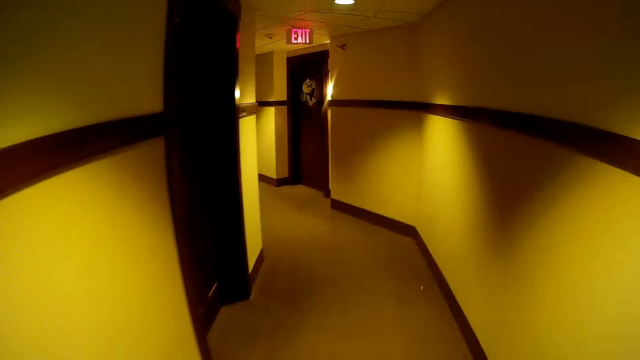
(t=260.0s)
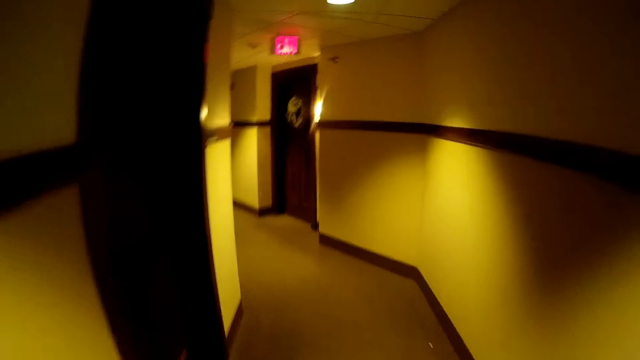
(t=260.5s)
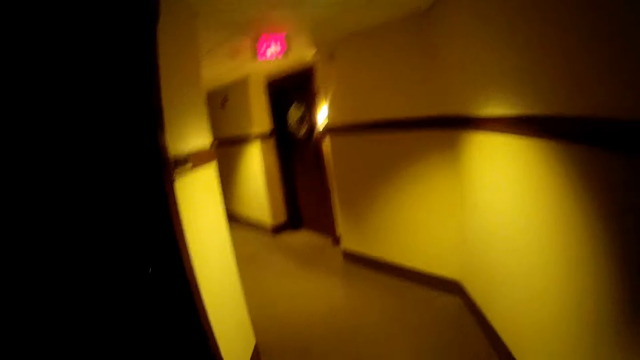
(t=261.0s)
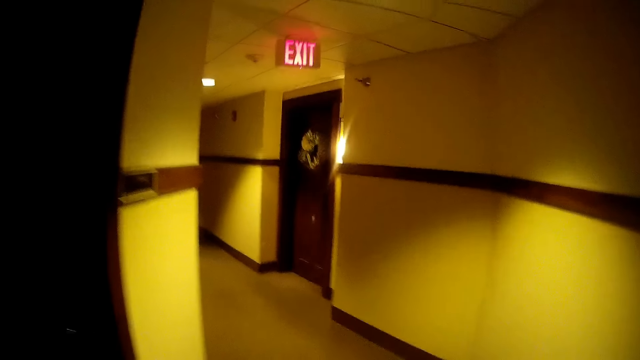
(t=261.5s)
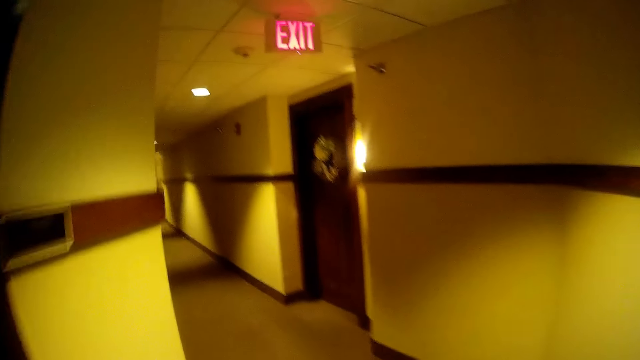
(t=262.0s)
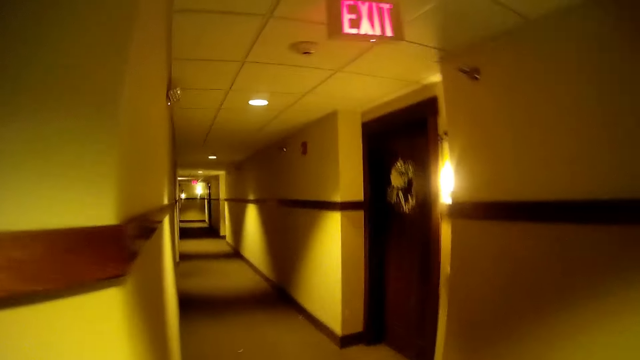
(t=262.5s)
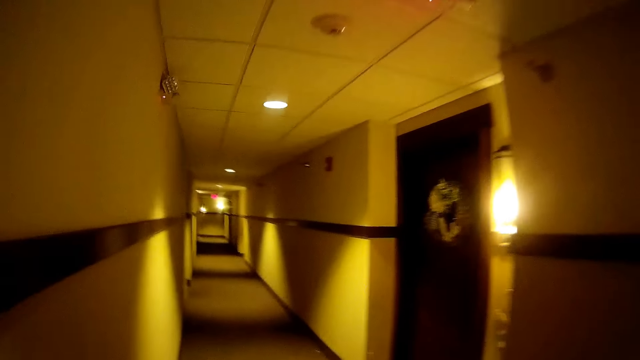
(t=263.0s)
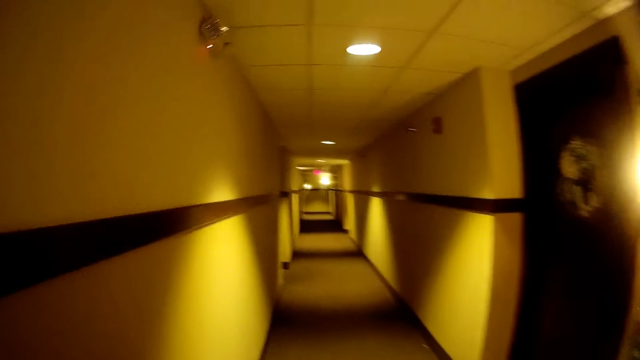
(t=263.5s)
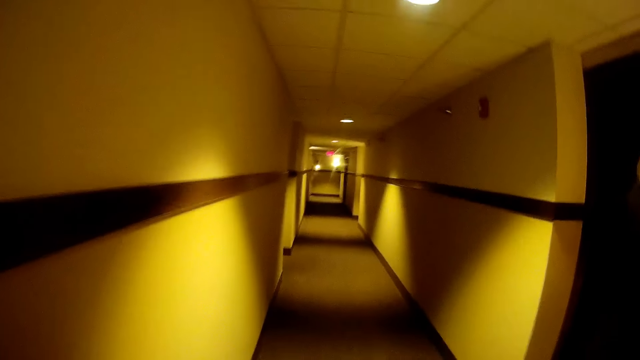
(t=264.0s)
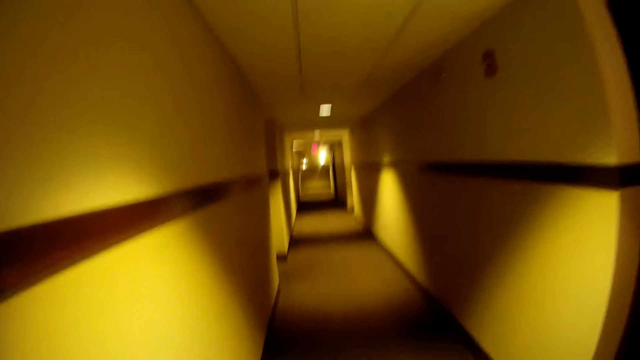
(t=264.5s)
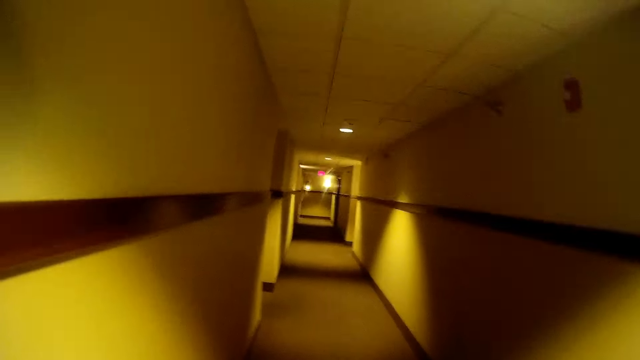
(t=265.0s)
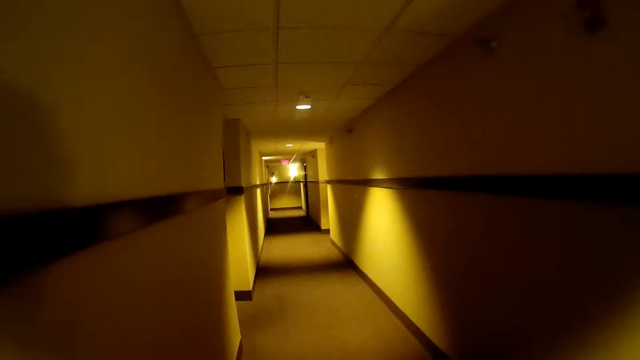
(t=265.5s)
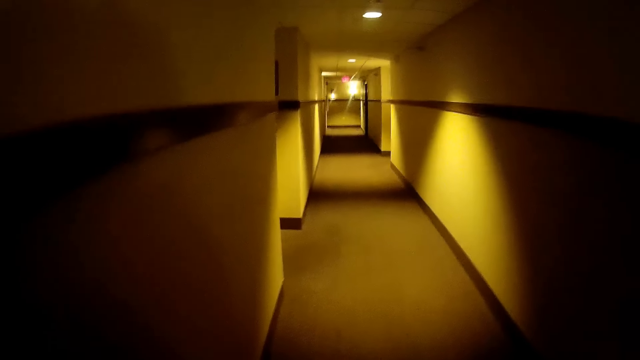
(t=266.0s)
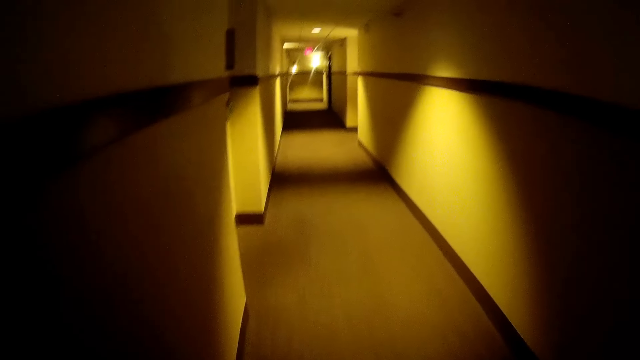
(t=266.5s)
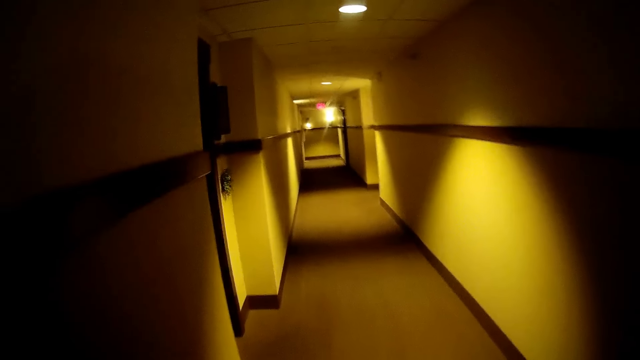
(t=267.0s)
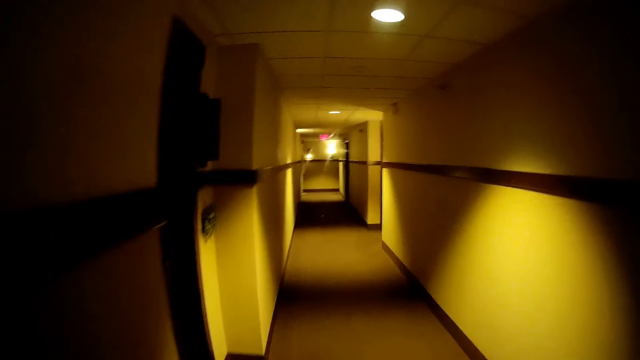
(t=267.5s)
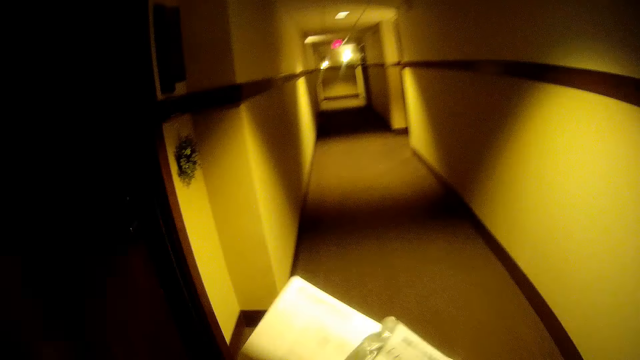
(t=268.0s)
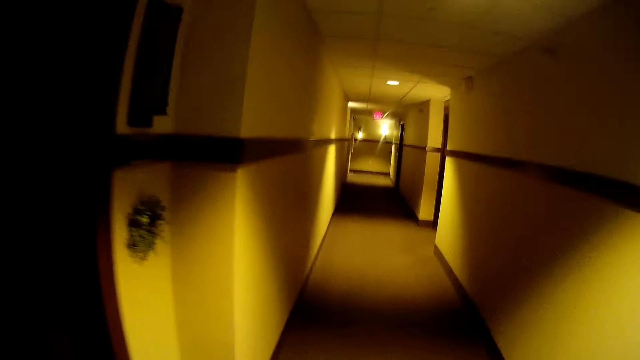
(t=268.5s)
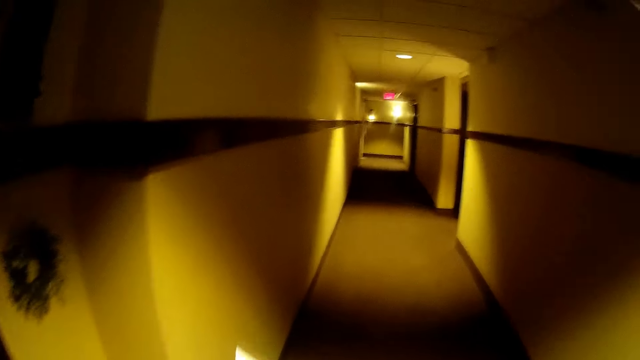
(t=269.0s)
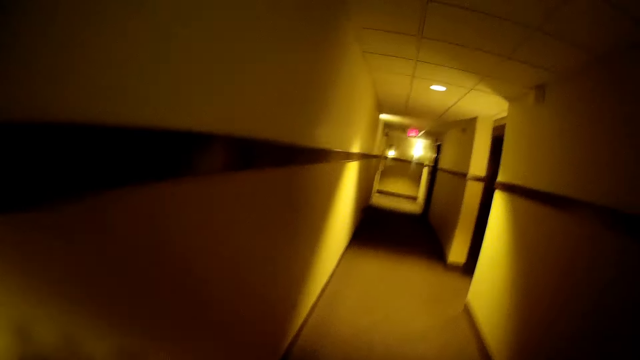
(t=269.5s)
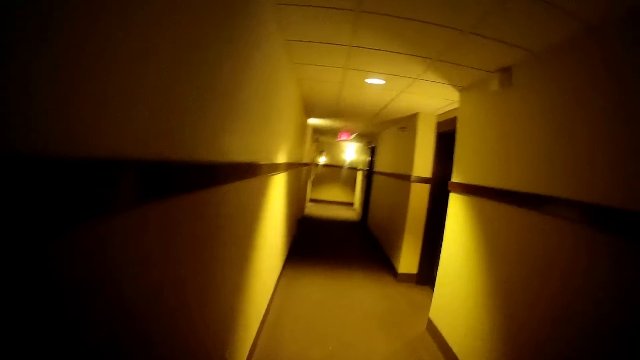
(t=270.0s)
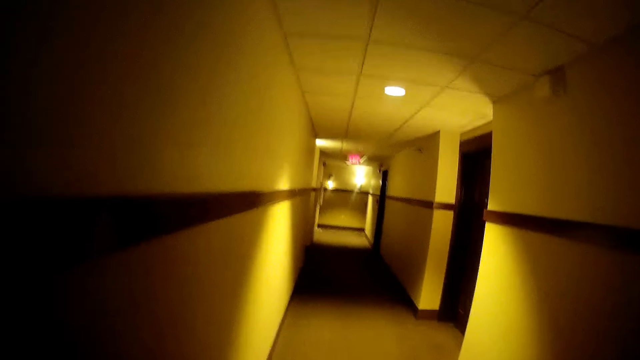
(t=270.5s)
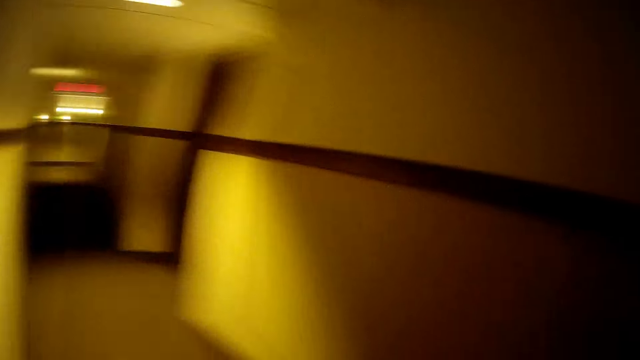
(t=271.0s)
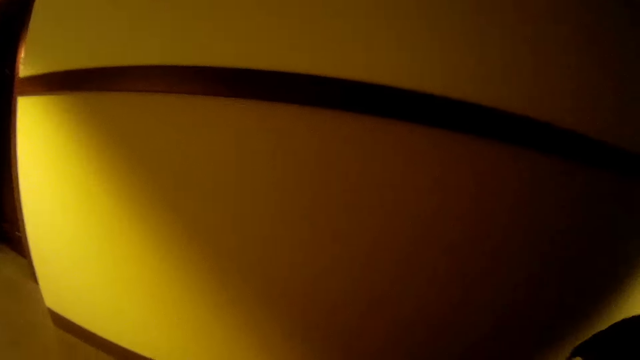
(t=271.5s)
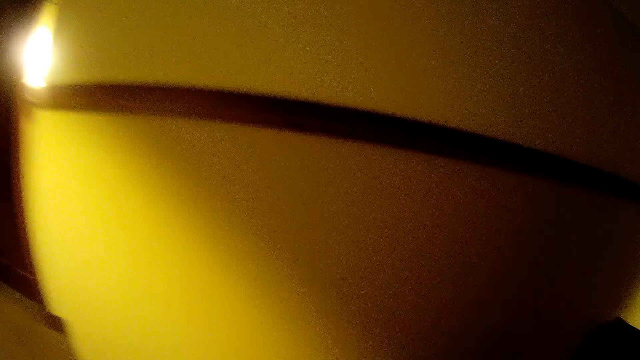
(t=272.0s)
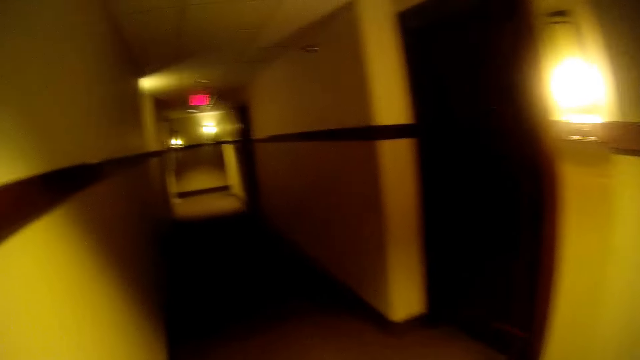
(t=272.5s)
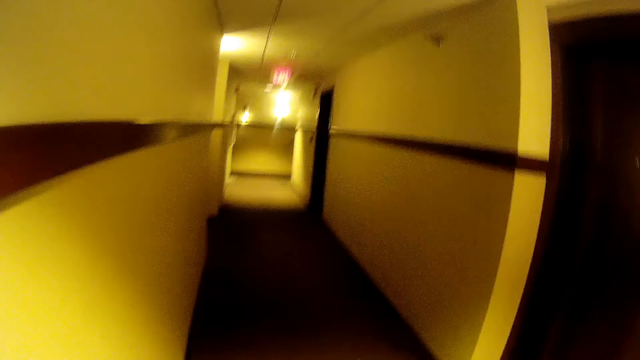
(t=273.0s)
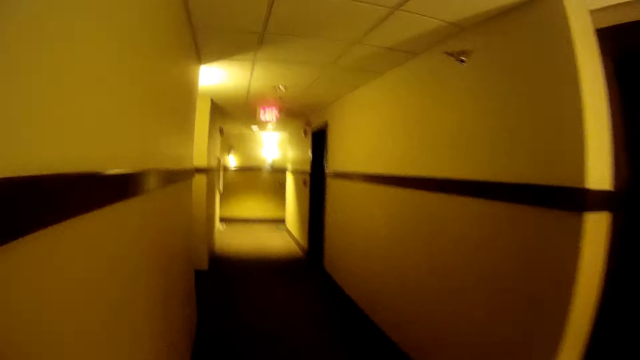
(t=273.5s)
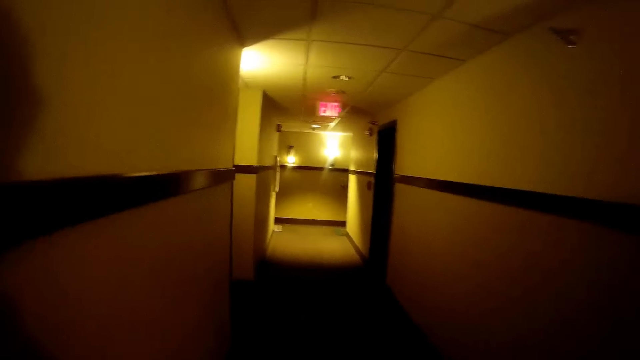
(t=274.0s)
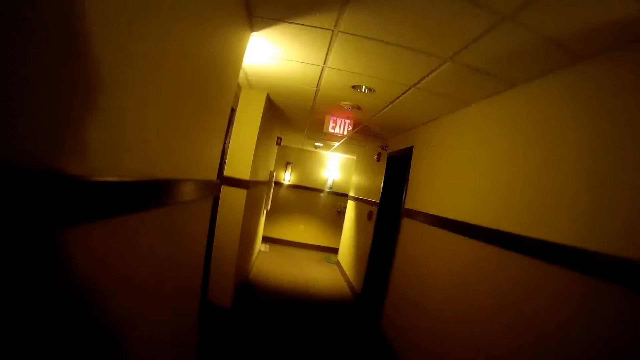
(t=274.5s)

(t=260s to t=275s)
The camera wearer talks to a girl and another girl. They talk to the girls again.

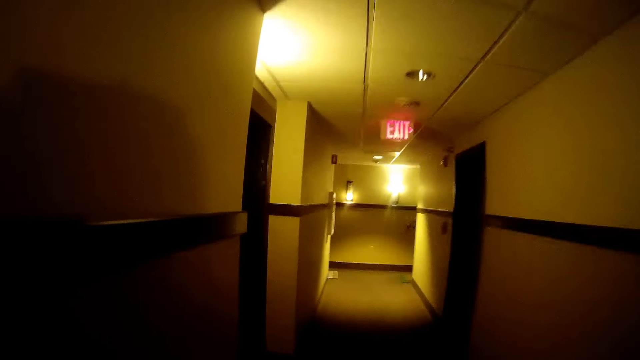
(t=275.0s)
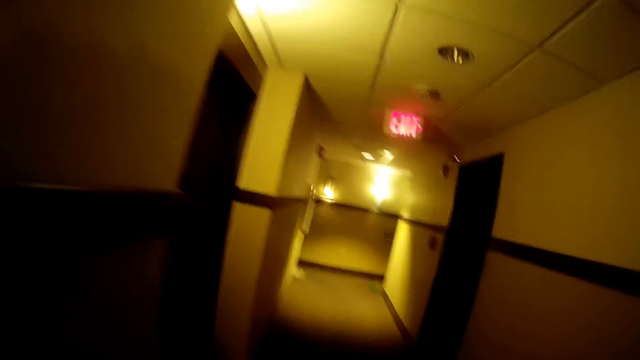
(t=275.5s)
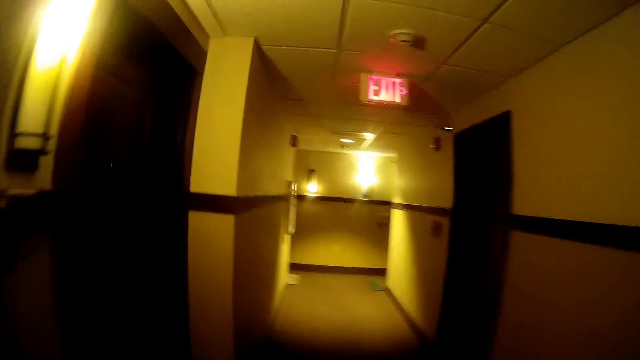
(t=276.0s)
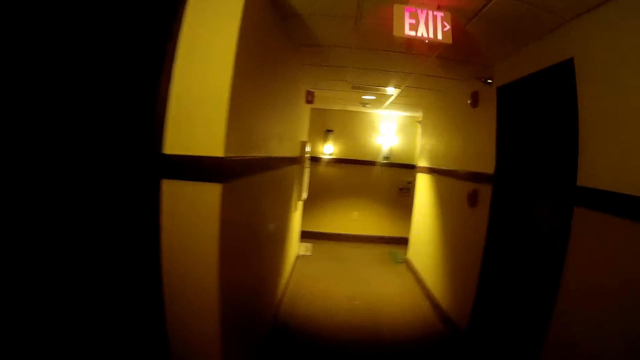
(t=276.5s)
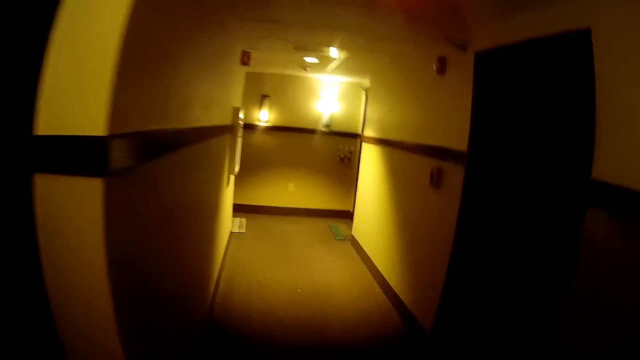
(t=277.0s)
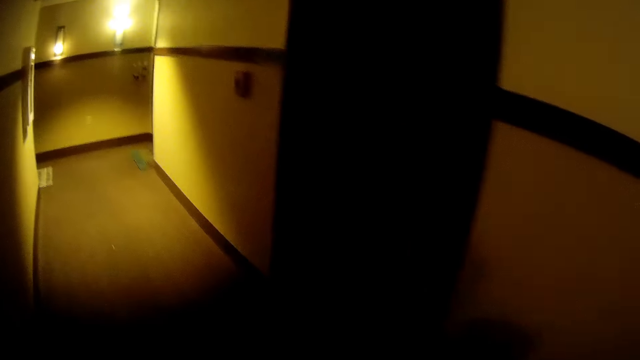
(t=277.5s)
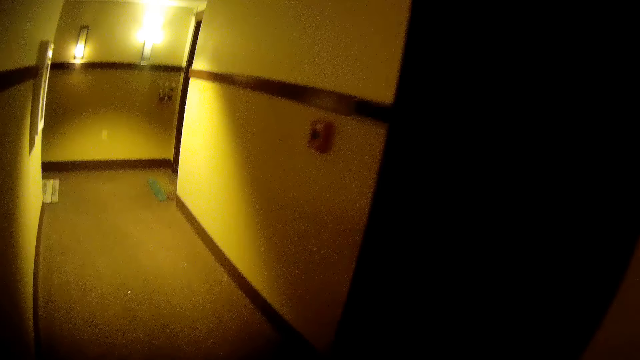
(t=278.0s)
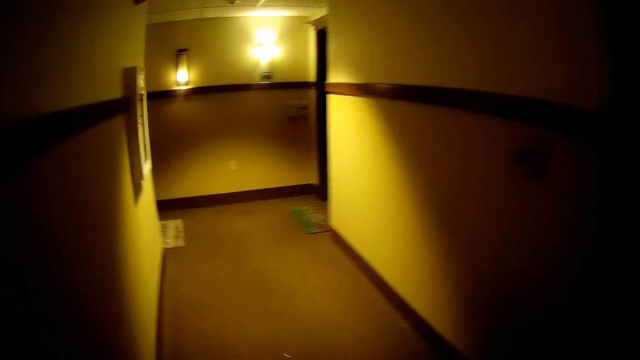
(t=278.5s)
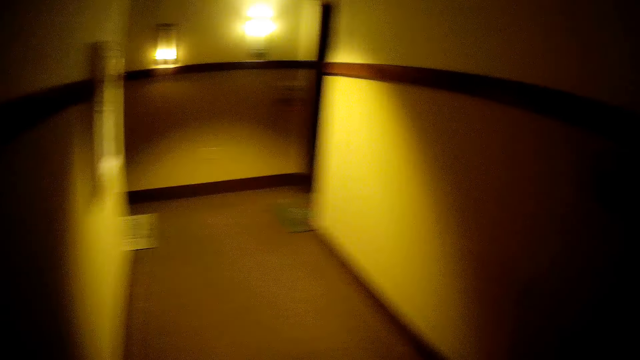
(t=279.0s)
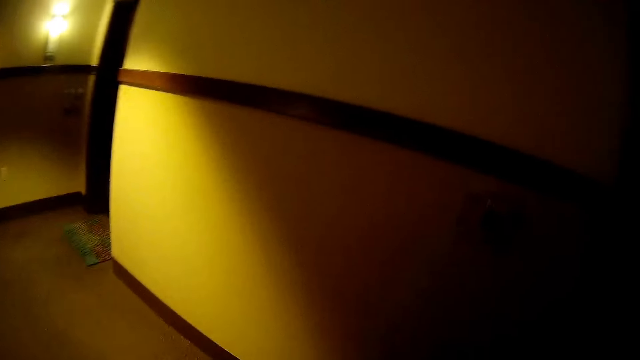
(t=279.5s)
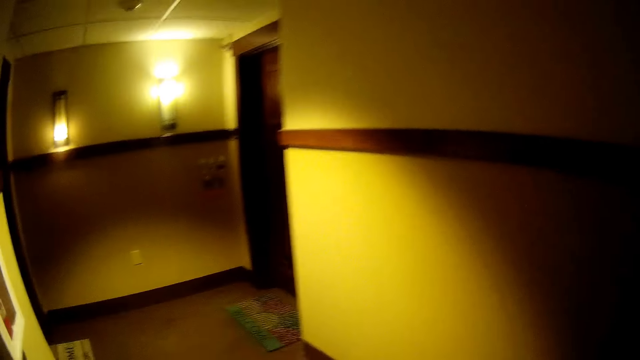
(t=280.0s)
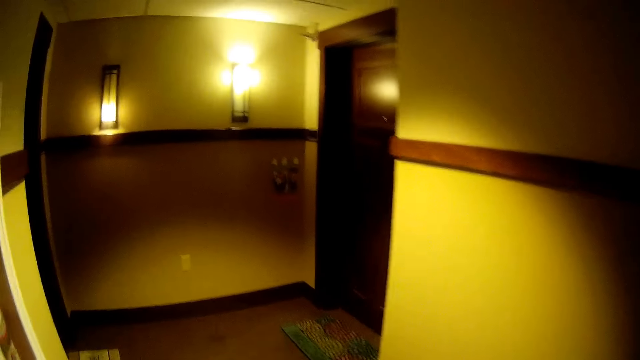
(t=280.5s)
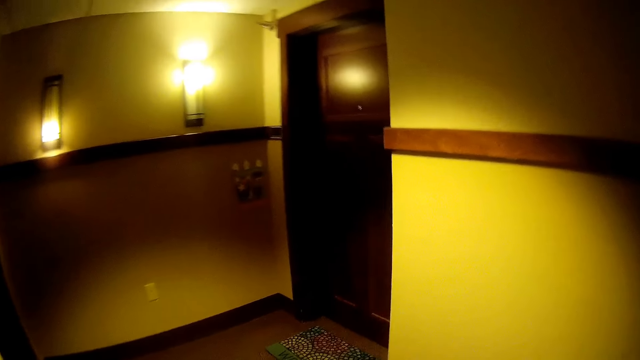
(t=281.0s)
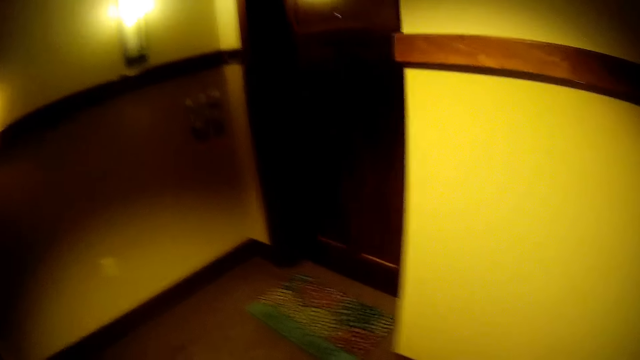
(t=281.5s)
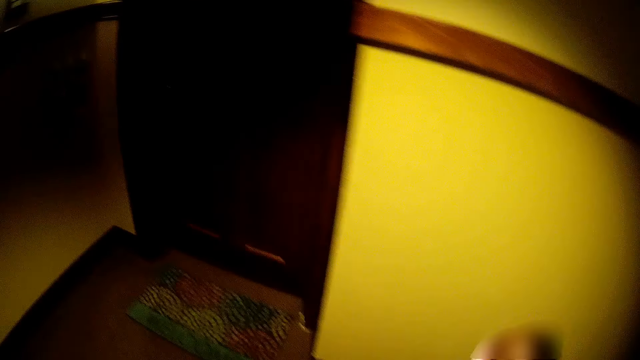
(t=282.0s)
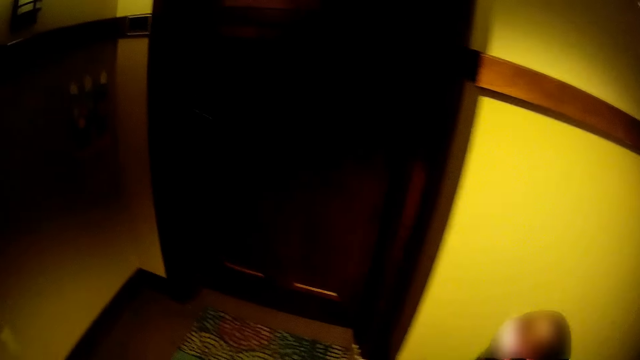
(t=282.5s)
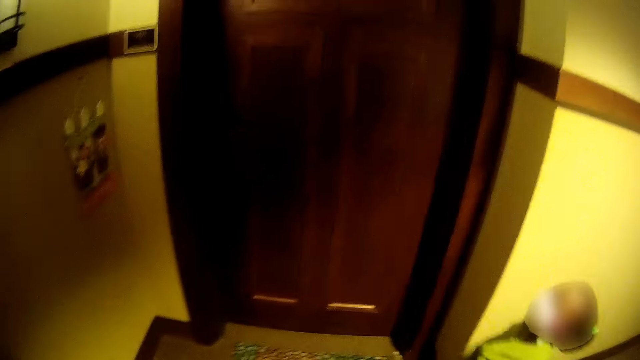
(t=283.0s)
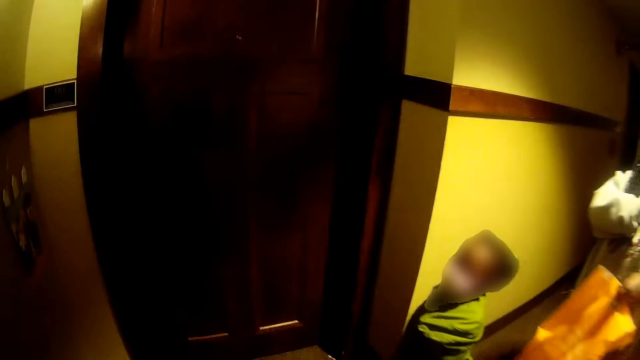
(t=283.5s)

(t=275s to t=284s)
The camera wearer talks to the girl. The girl hops beside the camera wearer.
